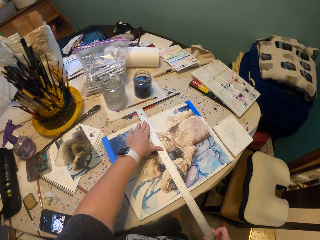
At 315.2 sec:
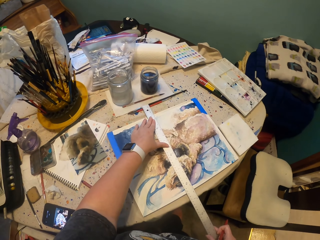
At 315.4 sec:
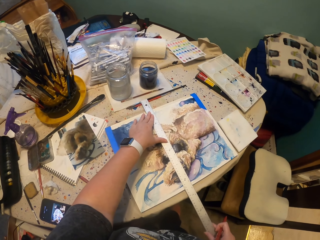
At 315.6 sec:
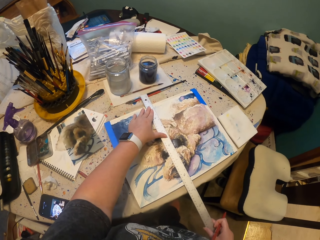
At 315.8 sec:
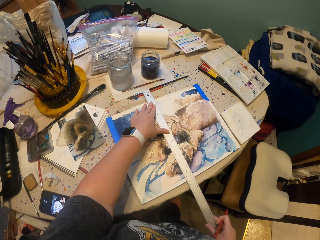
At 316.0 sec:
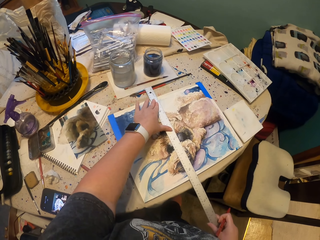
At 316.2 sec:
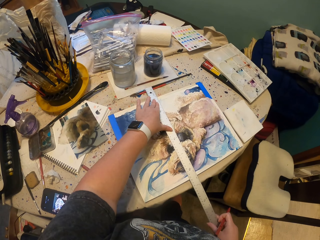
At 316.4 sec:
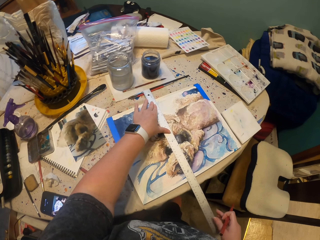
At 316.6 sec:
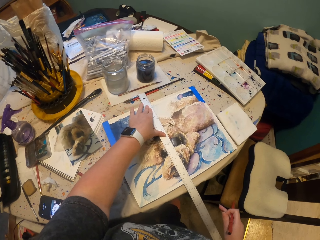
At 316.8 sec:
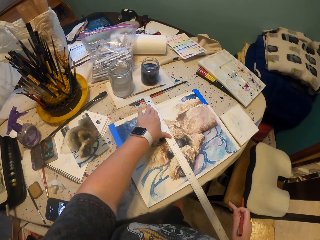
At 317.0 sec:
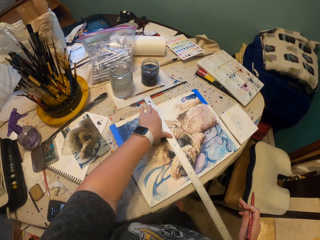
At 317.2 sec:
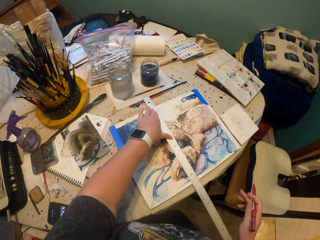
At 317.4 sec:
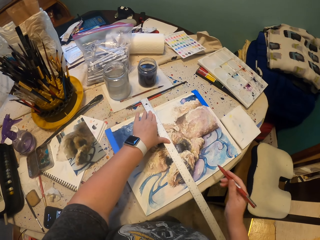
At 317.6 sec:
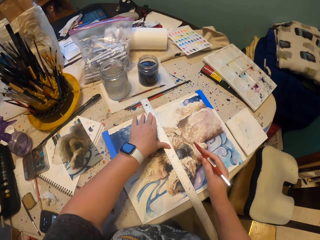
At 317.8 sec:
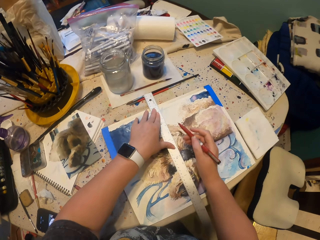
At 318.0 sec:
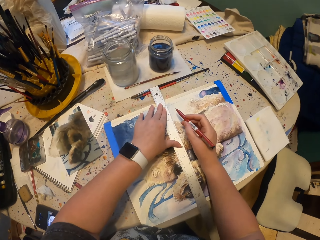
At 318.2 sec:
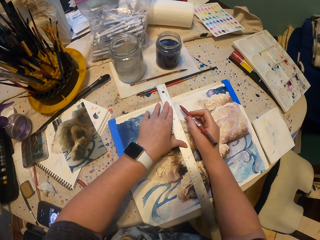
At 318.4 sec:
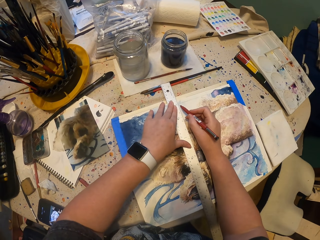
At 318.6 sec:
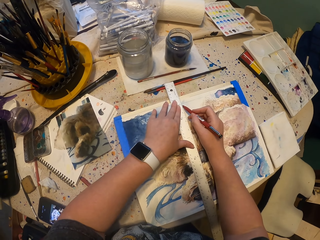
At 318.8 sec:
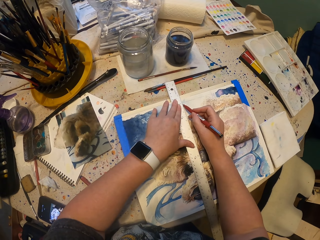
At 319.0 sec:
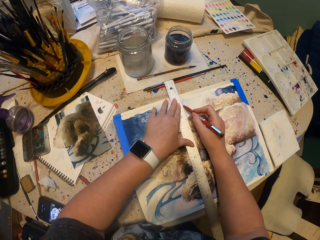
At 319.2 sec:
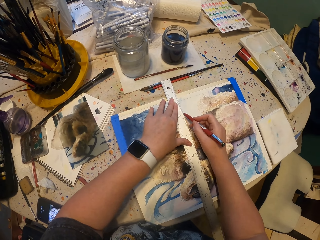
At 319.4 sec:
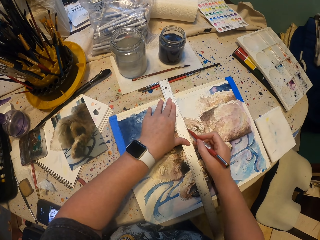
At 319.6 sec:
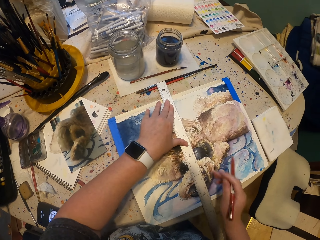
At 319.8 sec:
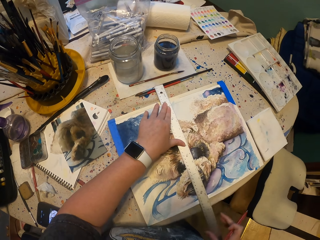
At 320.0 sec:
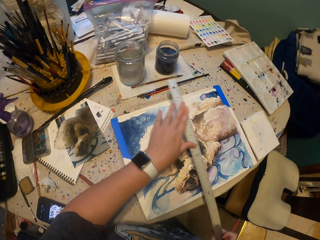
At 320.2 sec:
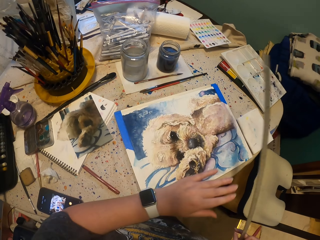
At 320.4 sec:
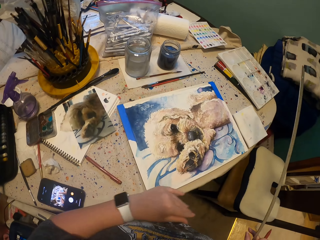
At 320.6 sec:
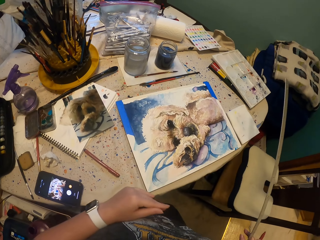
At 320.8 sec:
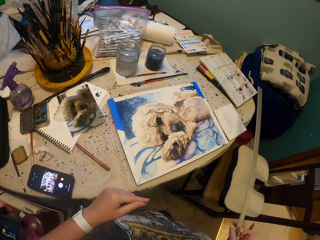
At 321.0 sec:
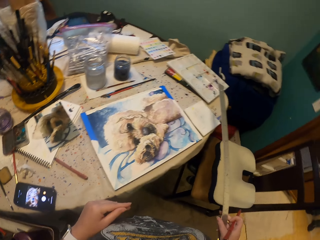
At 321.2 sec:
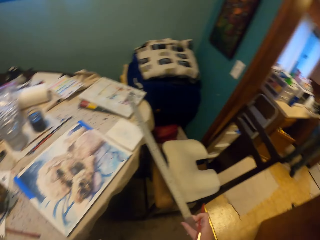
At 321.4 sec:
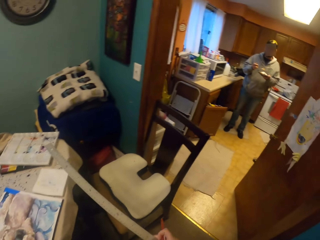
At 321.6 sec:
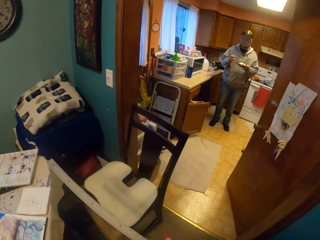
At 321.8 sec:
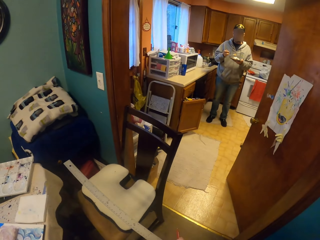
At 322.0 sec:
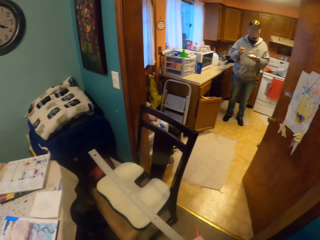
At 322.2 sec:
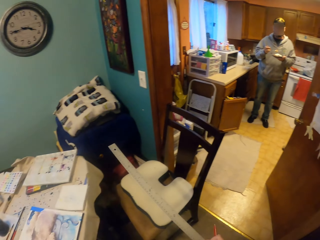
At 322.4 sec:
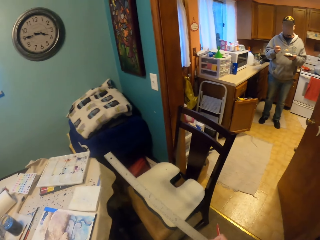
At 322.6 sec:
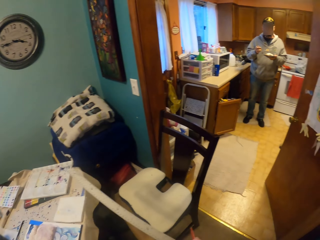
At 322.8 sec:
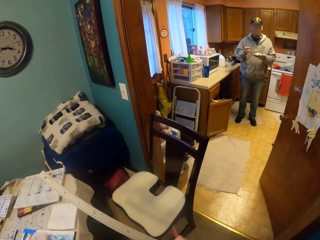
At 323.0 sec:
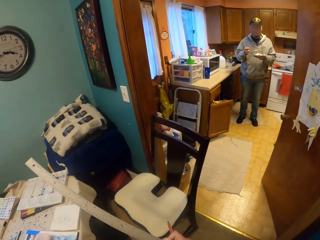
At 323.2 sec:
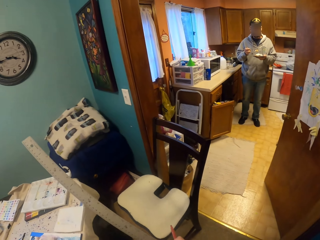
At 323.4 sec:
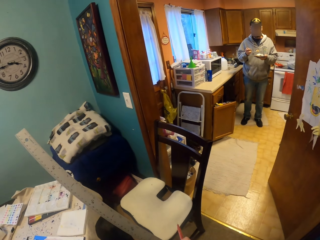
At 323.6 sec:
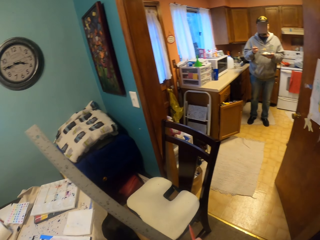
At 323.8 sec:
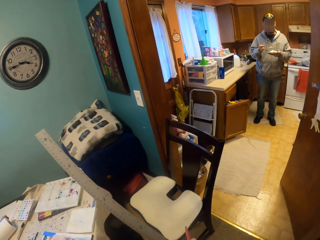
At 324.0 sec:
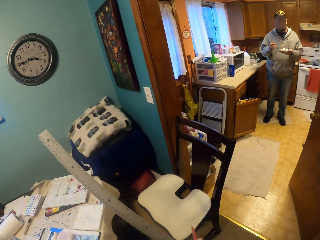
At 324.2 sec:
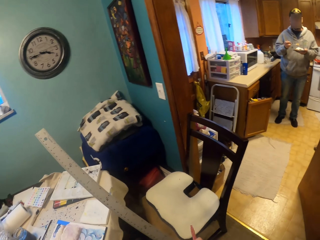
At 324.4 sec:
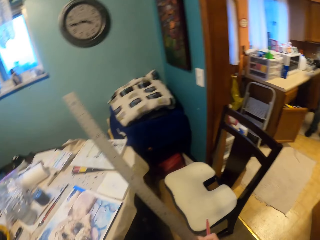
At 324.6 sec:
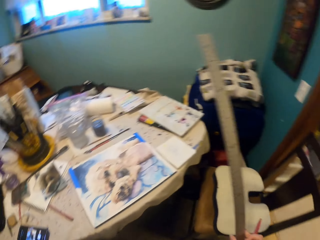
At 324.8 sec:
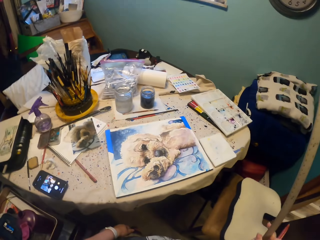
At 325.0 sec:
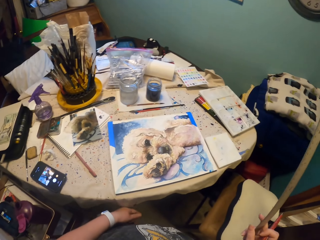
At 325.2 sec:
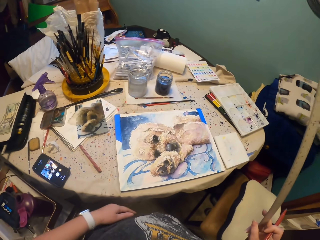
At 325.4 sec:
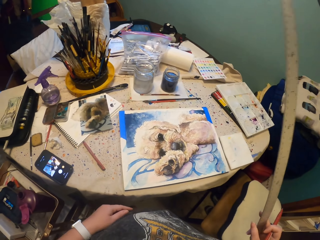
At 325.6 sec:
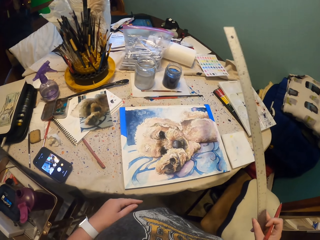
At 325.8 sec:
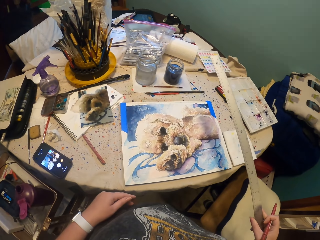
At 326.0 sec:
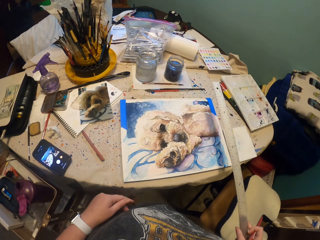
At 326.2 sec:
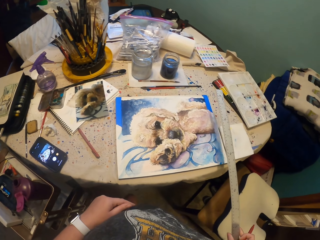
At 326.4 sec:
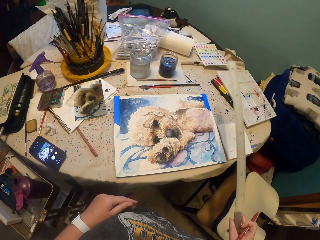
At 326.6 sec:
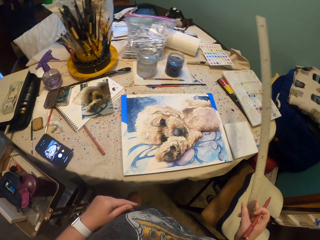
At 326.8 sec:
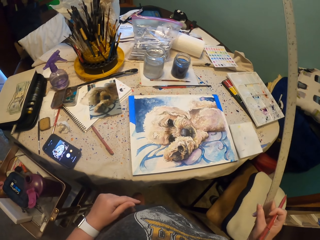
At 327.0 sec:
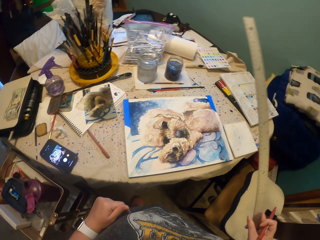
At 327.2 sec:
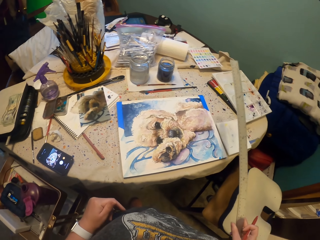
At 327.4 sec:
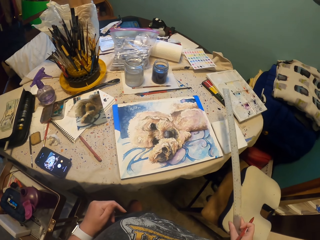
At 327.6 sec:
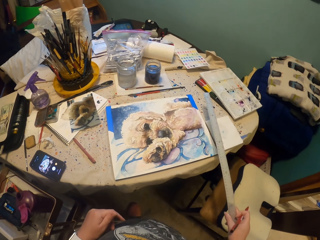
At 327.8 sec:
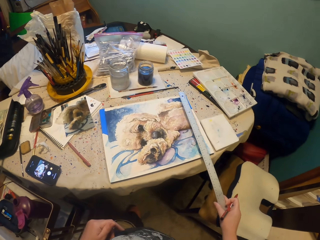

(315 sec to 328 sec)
The camera wearer draws a line. They look around. They hold a ruler. They raise their ruler. They look around.

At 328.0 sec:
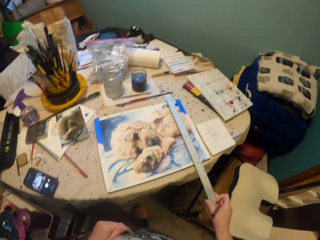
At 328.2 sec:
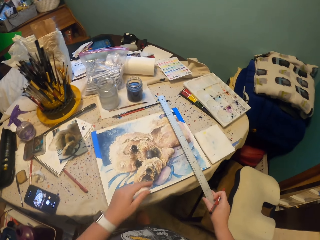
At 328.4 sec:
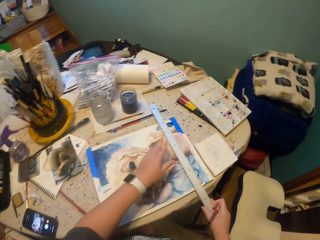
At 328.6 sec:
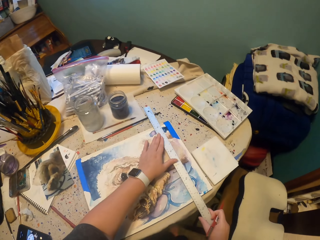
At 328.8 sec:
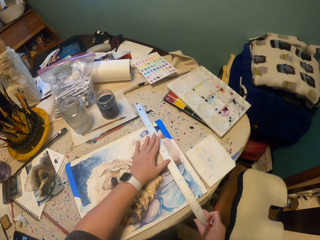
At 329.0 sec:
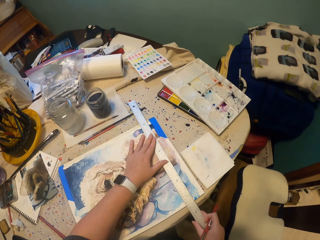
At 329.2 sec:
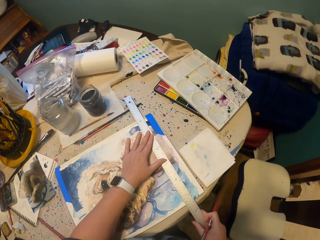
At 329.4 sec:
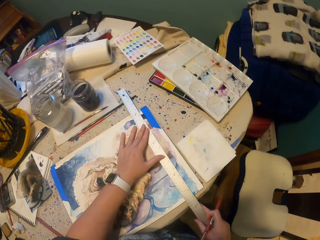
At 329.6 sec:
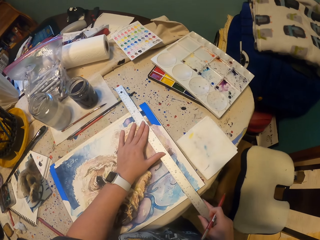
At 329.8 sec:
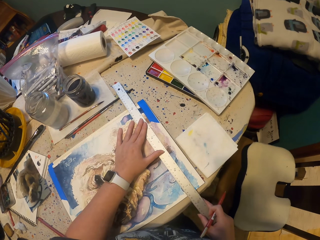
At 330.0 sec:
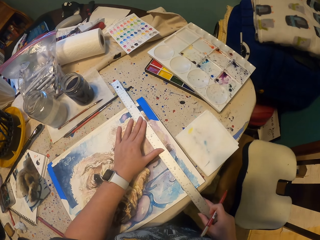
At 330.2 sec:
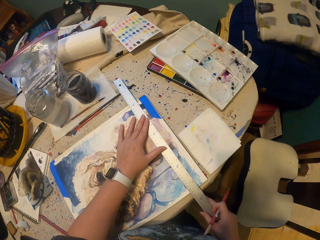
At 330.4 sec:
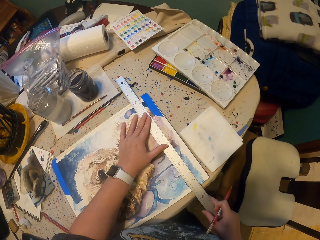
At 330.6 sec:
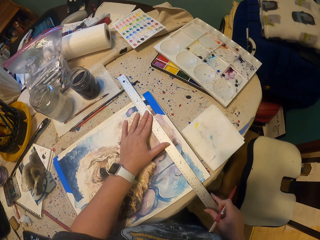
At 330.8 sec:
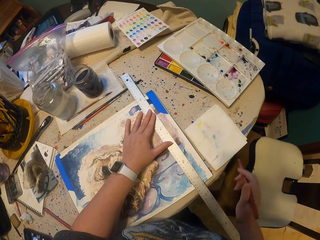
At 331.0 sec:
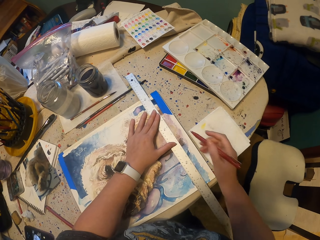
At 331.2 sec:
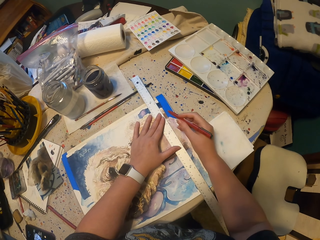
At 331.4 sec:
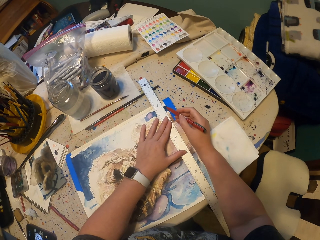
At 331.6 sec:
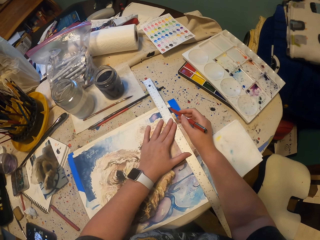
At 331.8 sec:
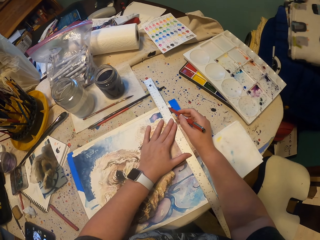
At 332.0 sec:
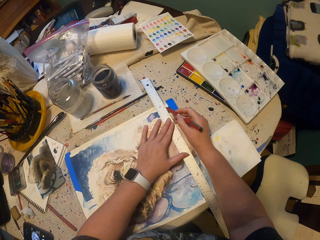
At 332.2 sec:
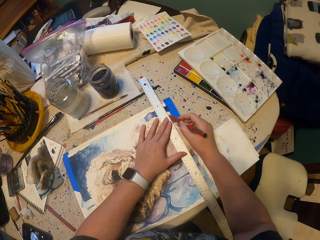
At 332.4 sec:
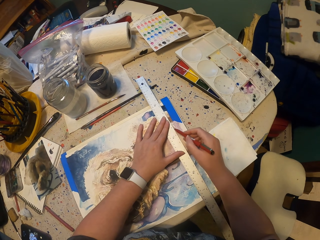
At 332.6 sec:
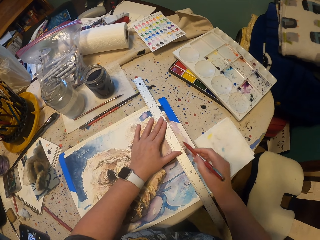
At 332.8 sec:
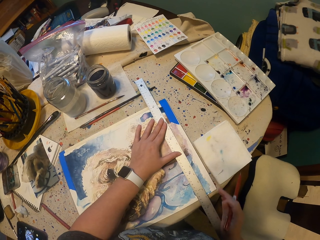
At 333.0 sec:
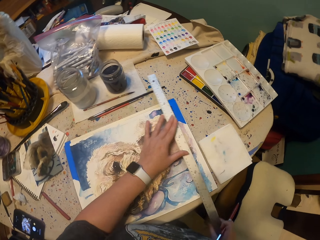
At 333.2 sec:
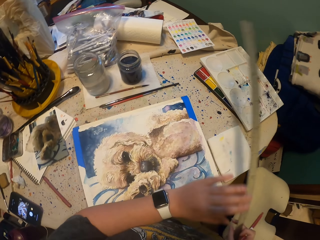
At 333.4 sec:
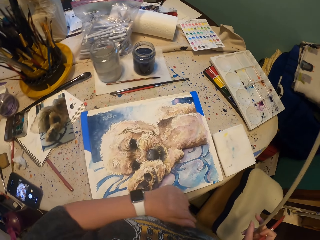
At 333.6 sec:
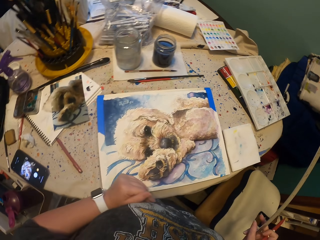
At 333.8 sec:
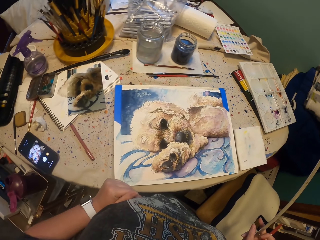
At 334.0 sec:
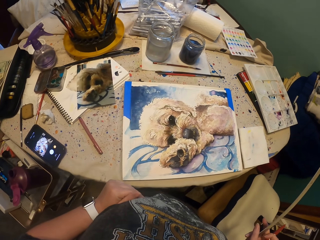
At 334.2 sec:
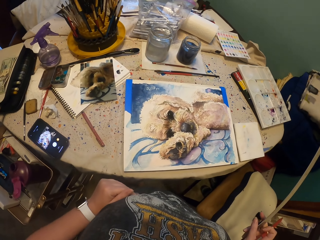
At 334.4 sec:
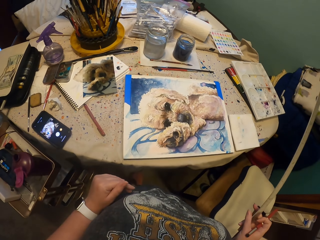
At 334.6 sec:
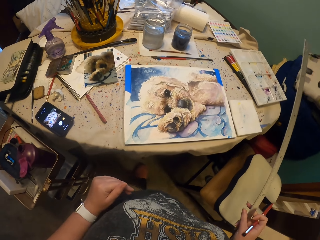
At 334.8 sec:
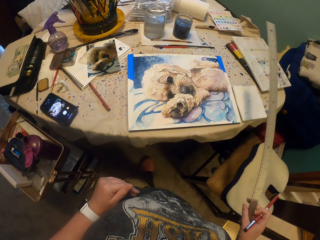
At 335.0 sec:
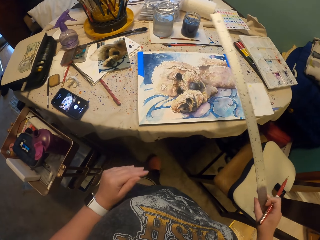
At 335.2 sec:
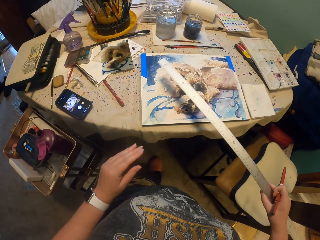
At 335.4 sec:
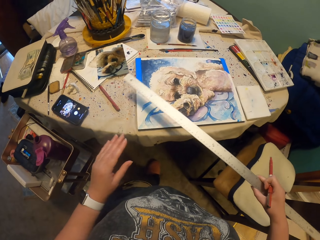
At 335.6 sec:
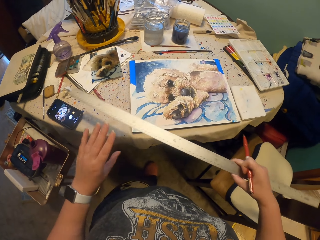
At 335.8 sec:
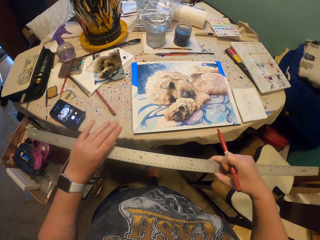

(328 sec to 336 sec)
The camera wearer continues to measure the picture with a measuring ruler. They draw on something. They measure something. They mark the picture with a pencil. They hold the ruler.
